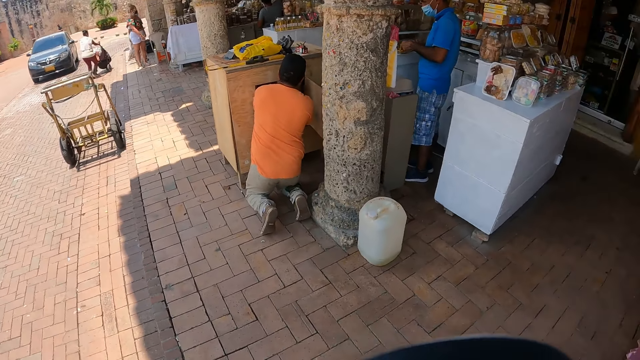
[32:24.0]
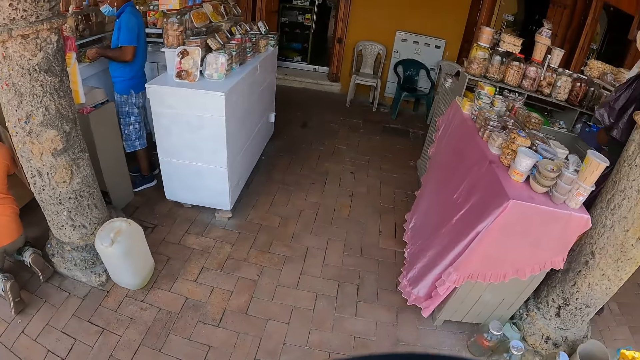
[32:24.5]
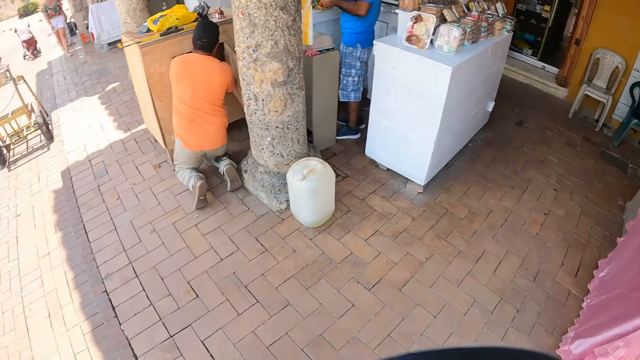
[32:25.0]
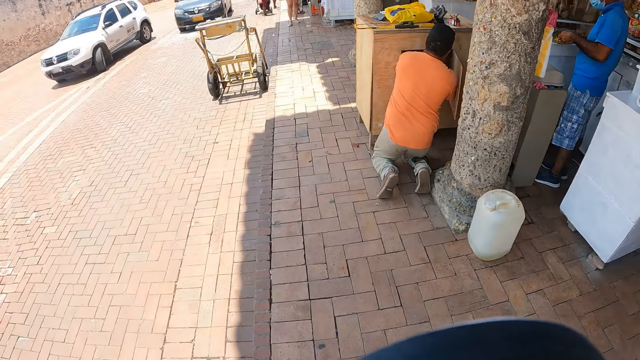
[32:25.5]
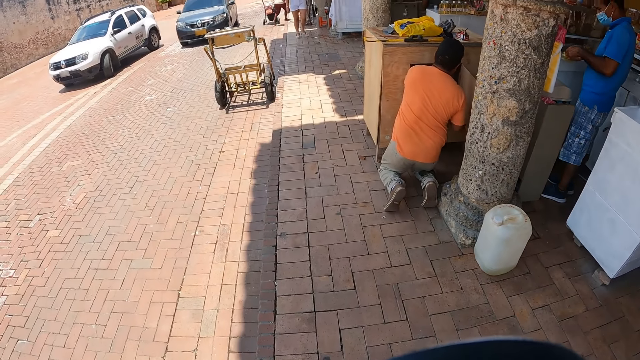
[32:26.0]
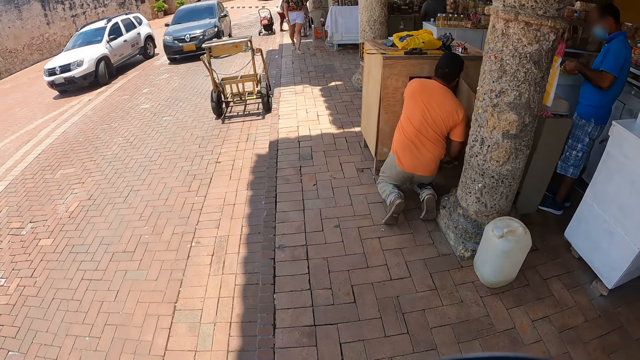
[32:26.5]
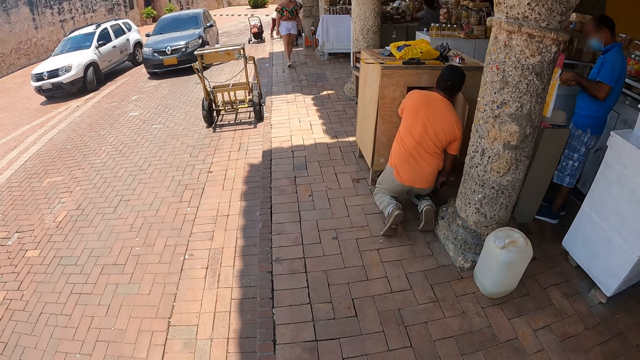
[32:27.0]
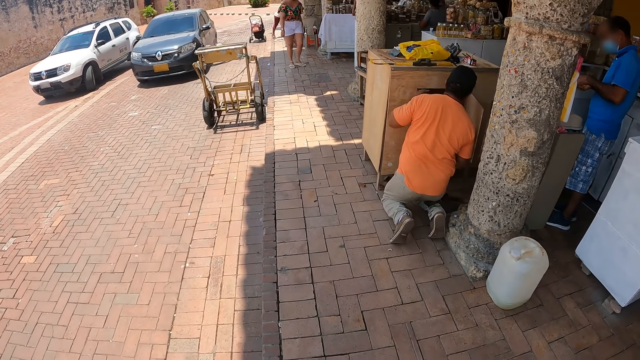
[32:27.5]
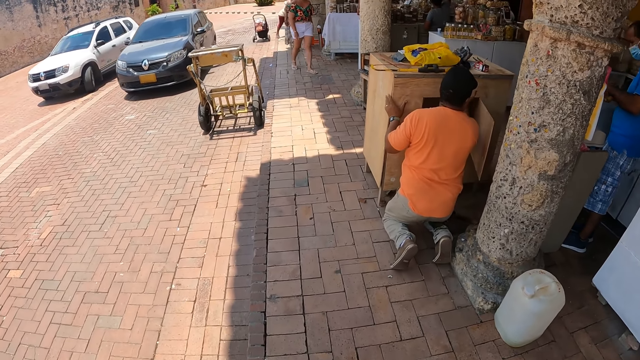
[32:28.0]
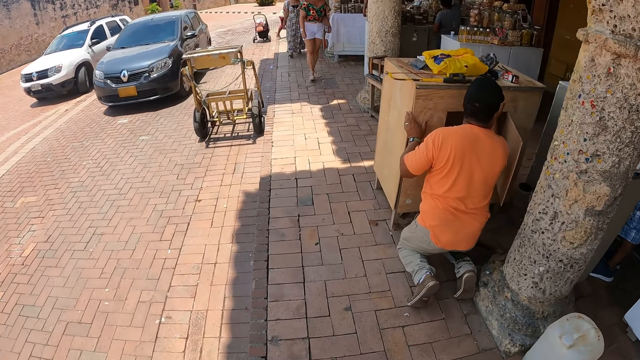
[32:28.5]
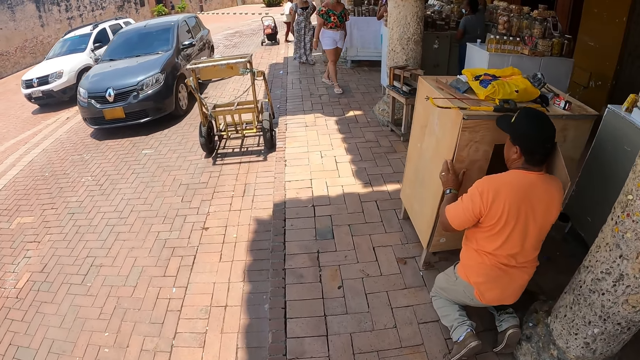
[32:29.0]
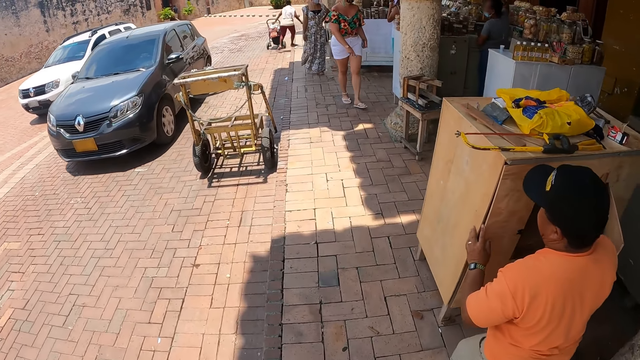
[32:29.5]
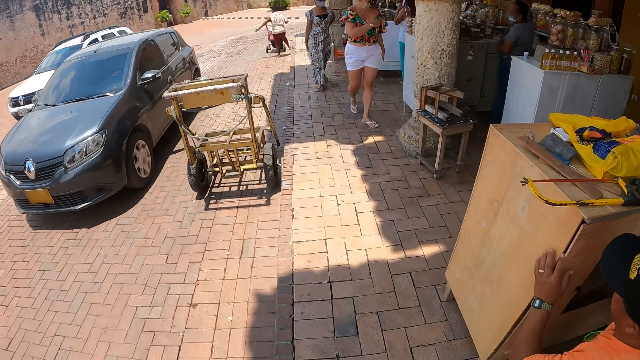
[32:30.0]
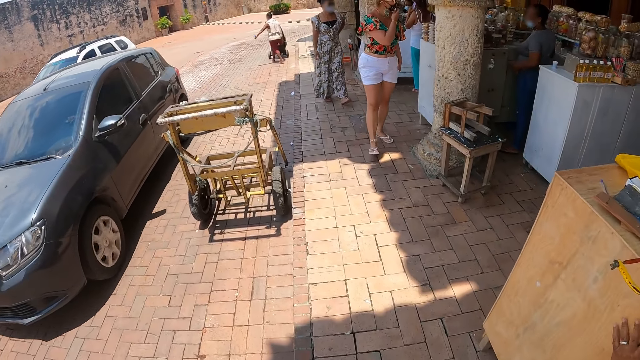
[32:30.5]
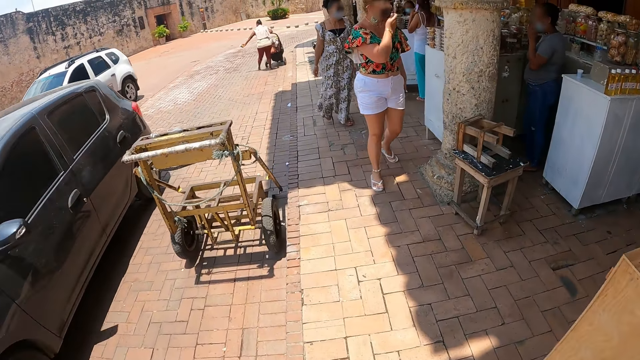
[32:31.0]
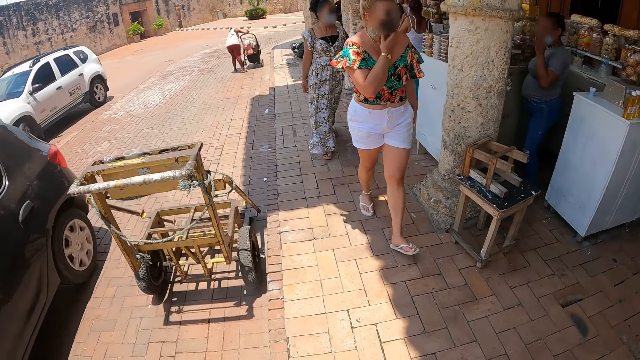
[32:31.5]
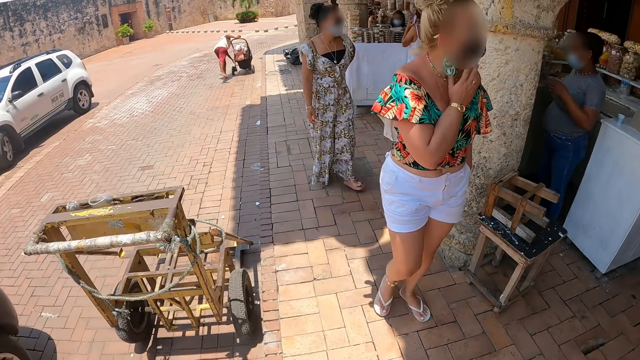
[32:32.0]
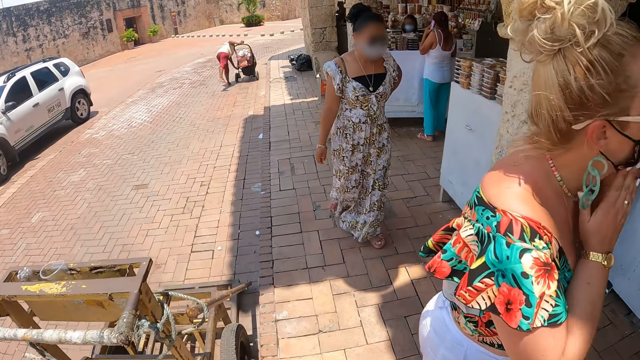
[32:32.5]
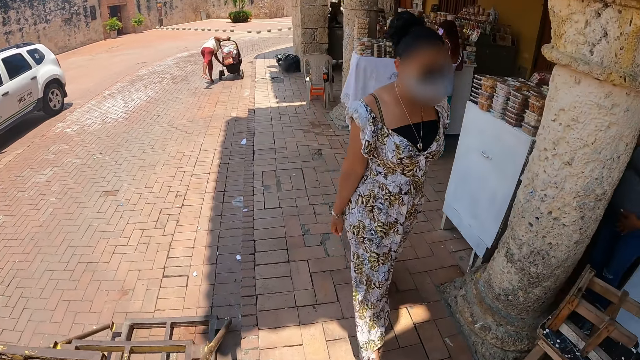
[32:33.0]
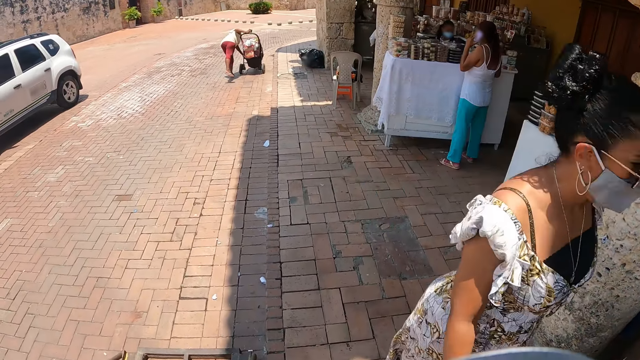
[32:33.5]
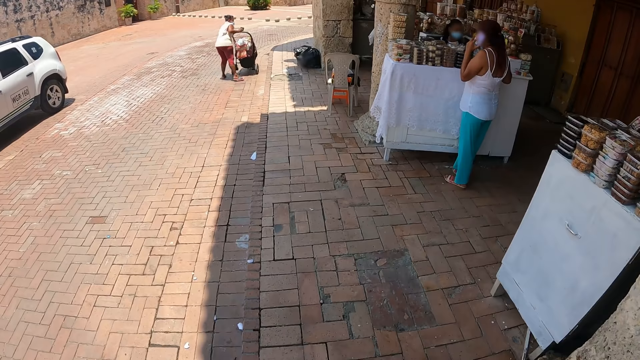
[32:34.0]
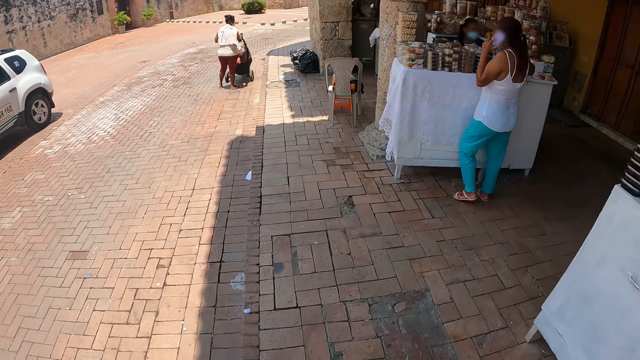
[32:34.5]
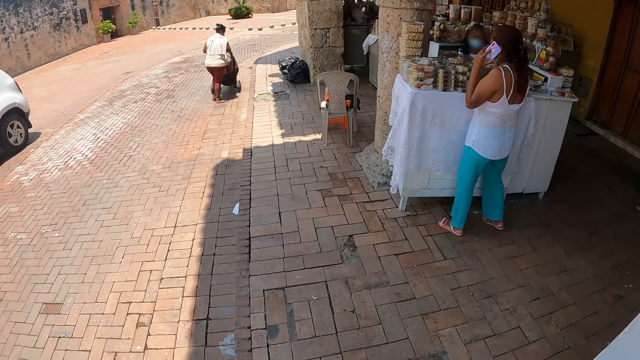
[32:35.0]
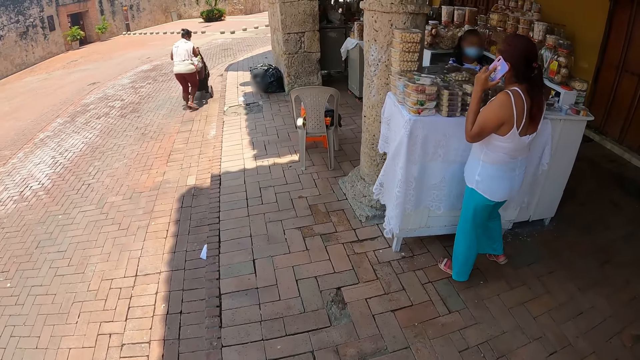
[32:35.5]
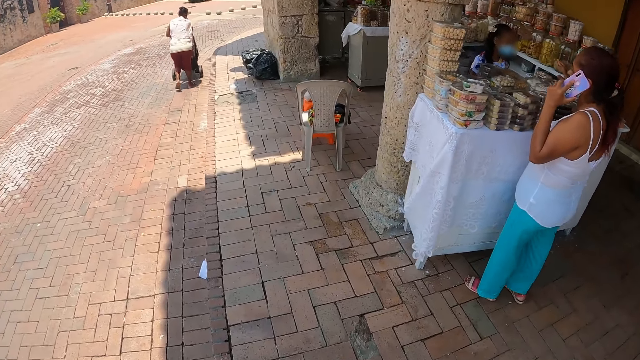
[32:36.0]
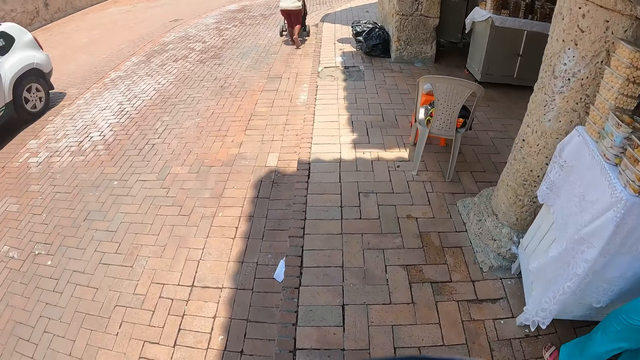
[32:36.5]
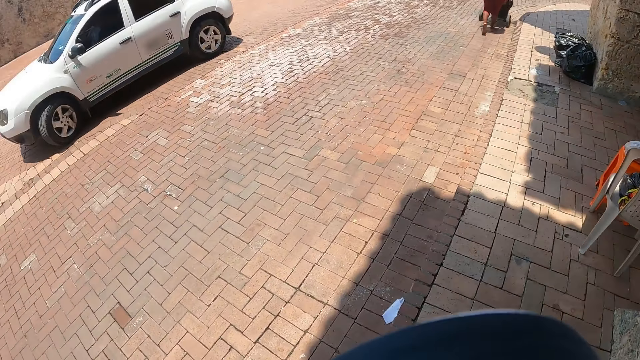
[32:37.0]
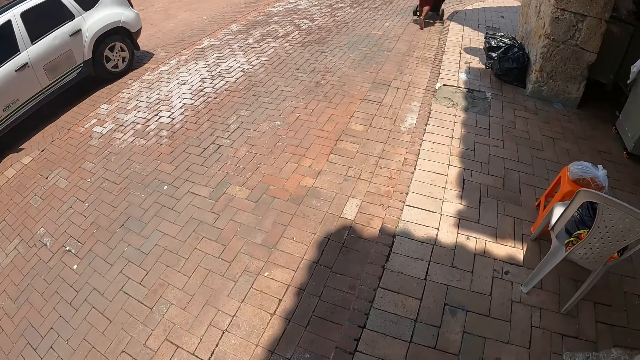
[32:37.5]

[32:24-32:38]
The camera wearer turns around the walkway. They stare at the car. They walk around. They walk along the sidewalk.

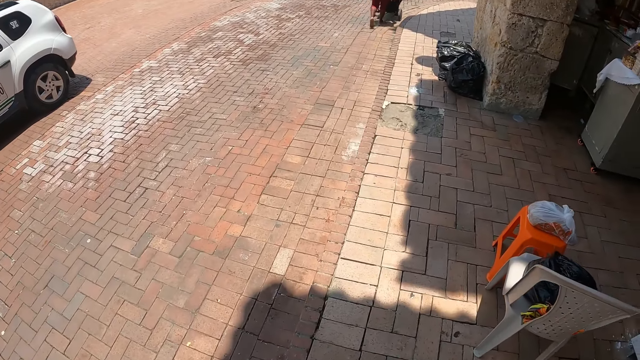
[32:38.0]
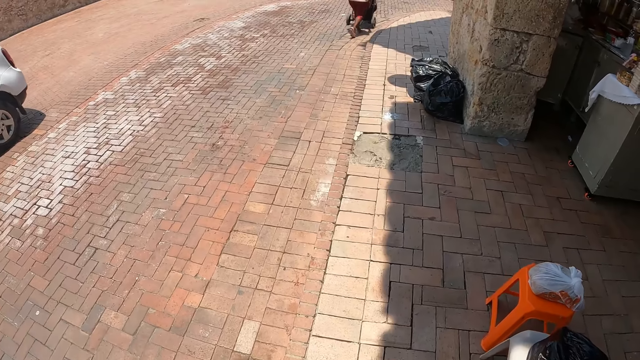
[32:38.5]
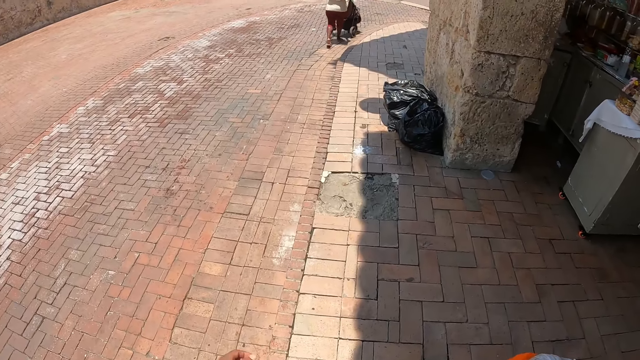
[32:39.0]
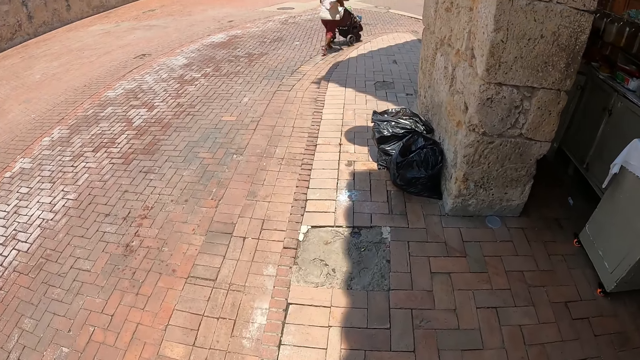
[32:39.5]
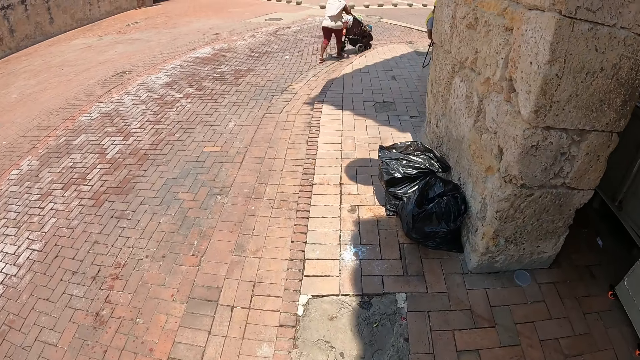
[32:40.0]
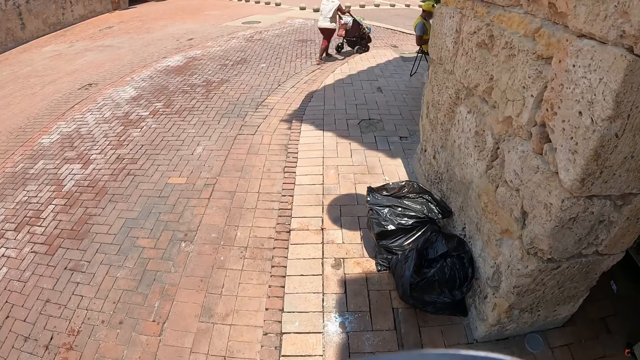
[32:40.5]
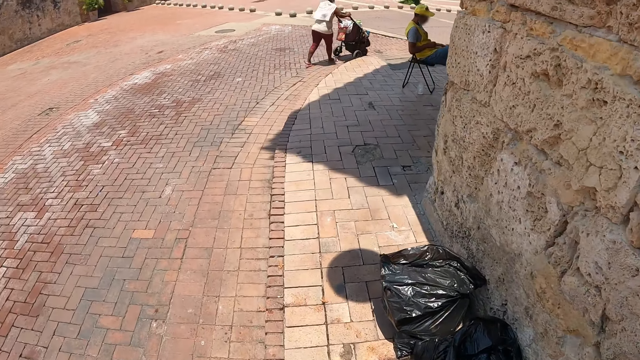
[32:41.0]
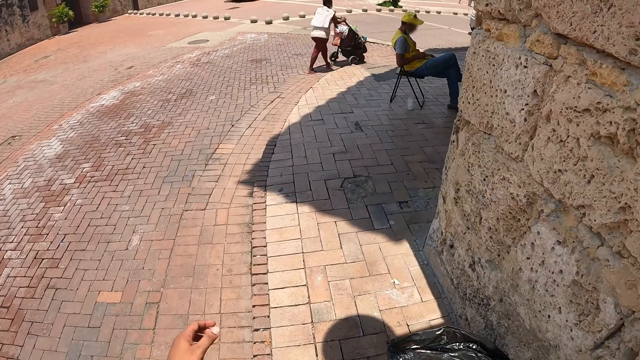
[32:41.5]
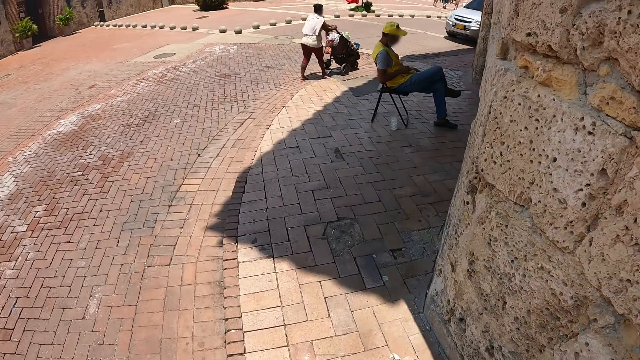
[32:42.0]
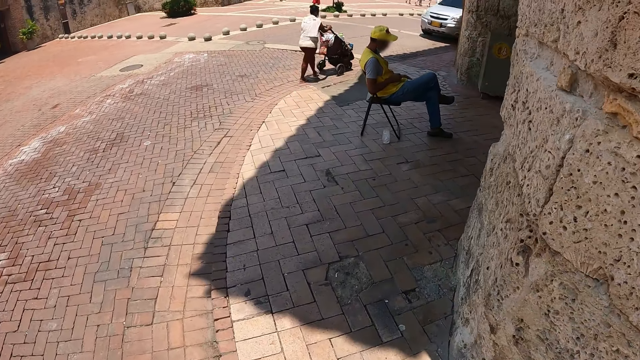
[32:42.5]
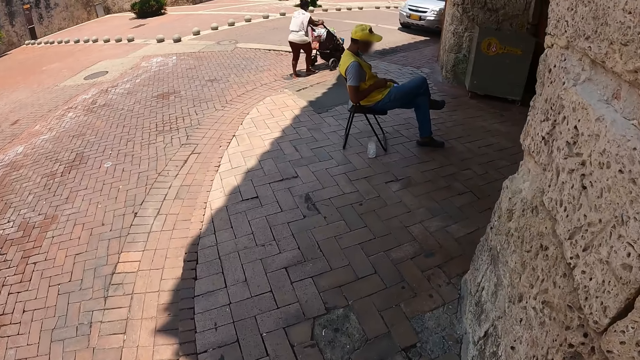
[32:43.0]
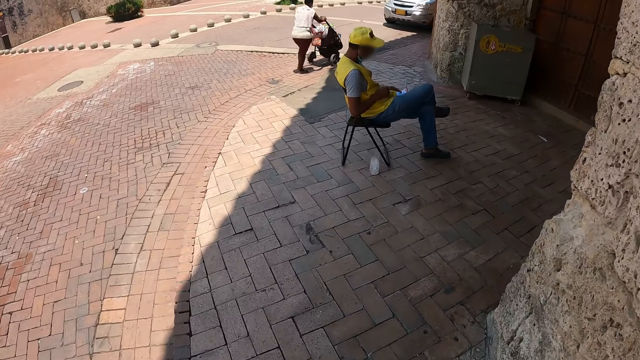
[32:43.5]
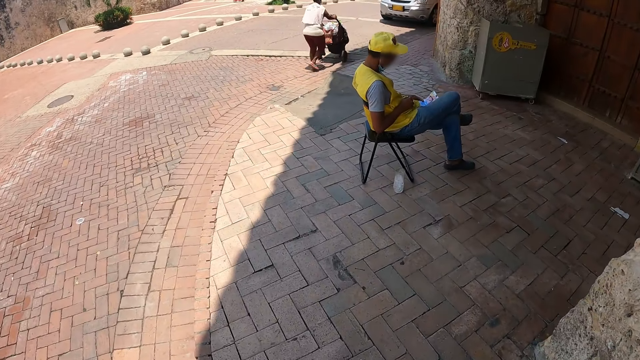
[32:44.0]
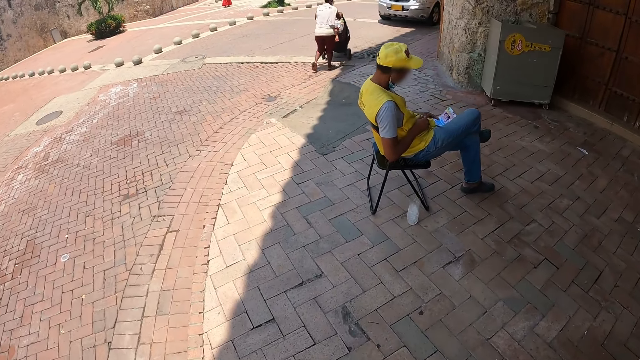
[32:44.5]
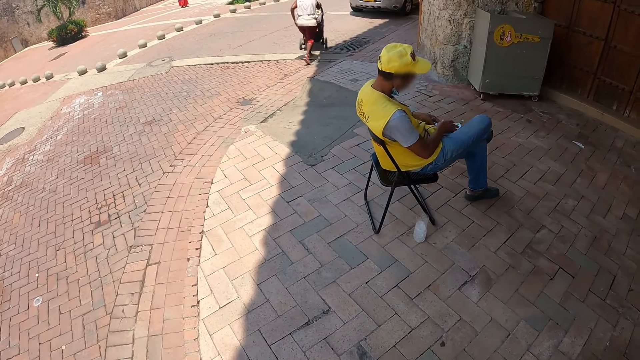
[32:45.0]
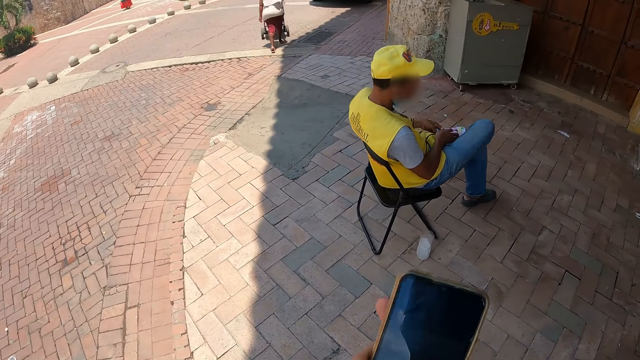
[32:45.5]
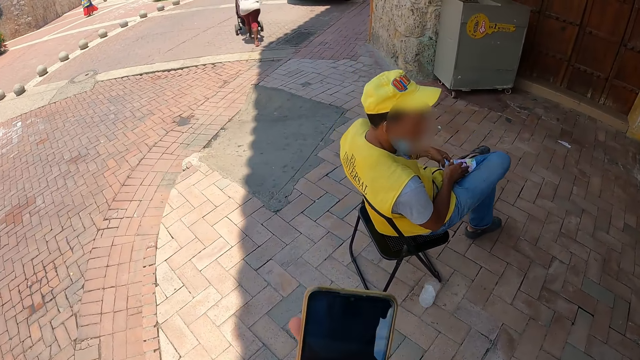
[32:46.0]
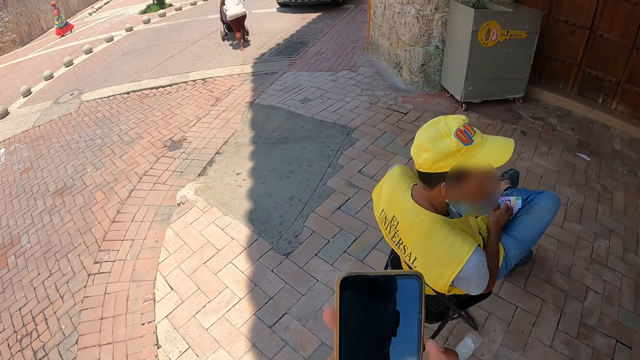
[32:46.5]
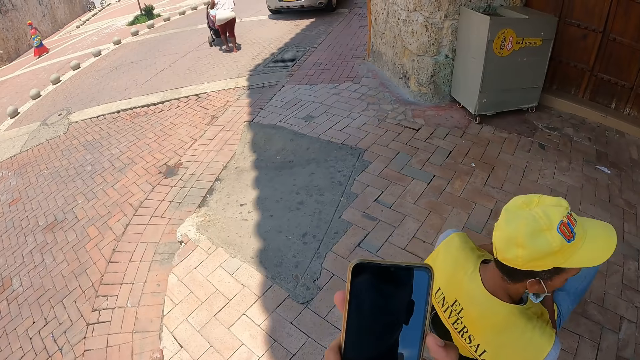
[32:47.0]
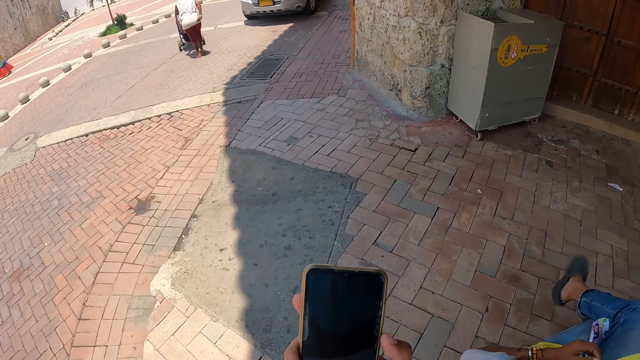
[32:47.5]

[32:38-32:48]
The camera wearer looks at a mobile phone.
